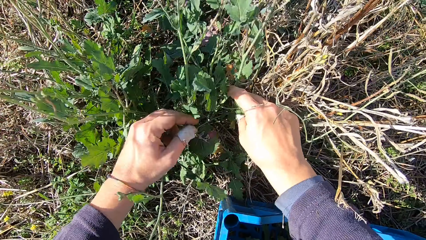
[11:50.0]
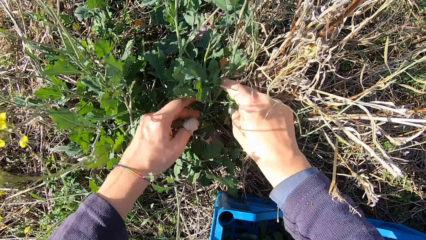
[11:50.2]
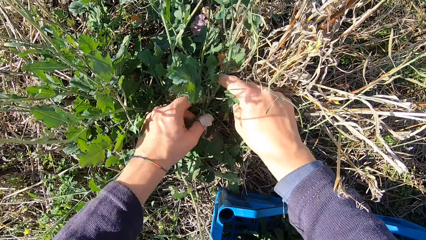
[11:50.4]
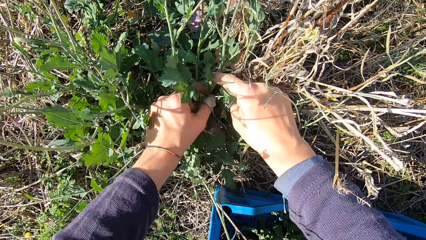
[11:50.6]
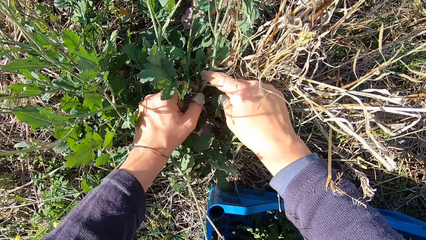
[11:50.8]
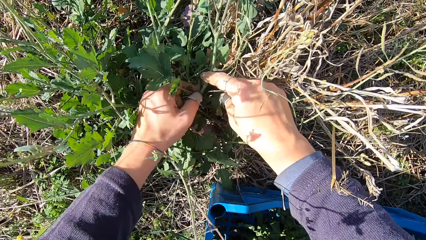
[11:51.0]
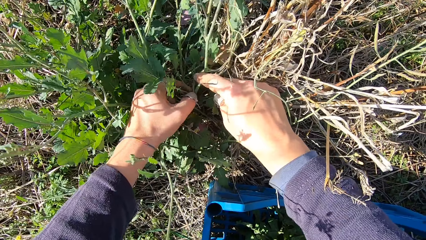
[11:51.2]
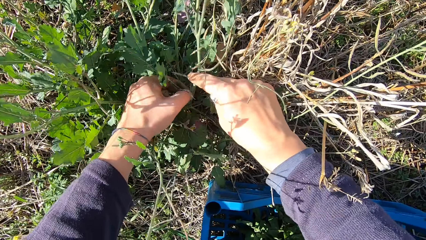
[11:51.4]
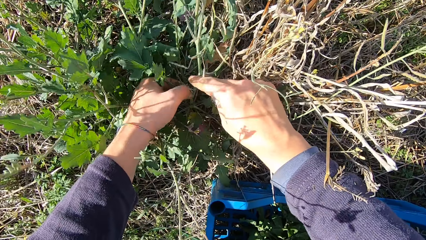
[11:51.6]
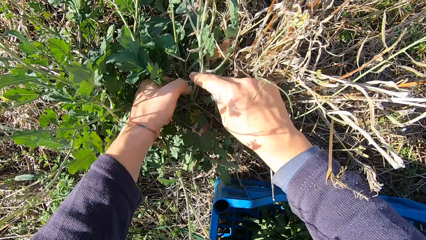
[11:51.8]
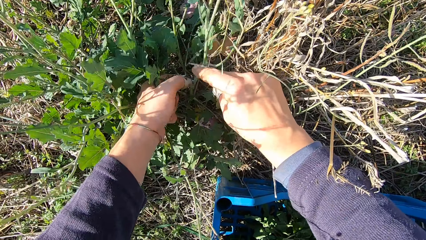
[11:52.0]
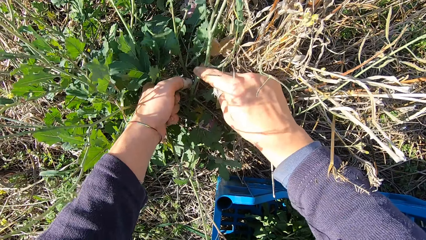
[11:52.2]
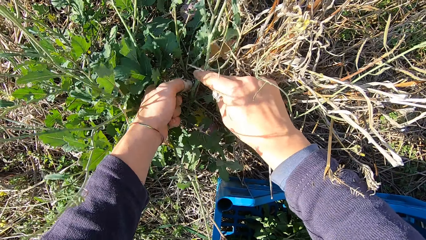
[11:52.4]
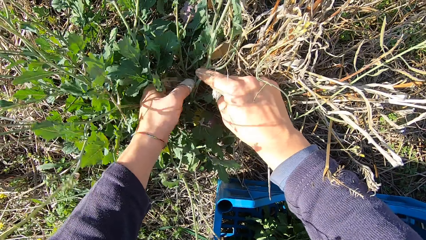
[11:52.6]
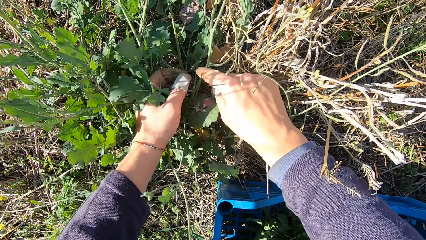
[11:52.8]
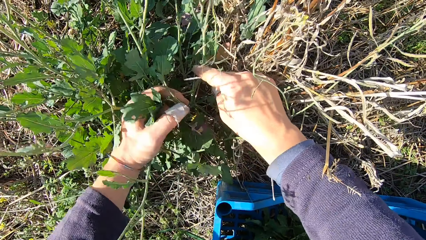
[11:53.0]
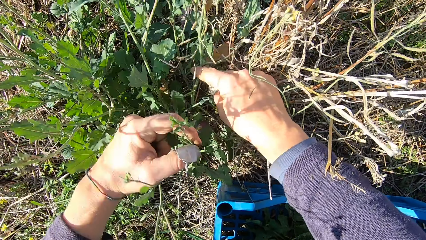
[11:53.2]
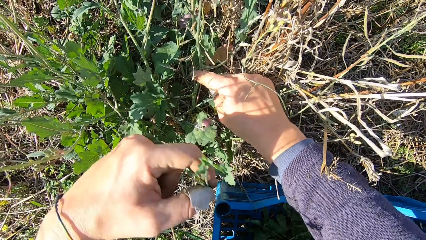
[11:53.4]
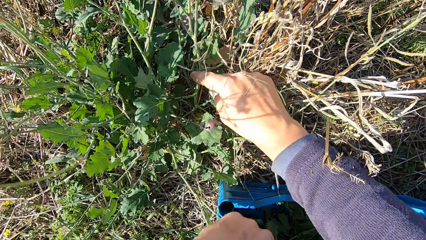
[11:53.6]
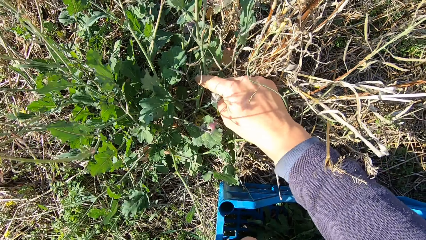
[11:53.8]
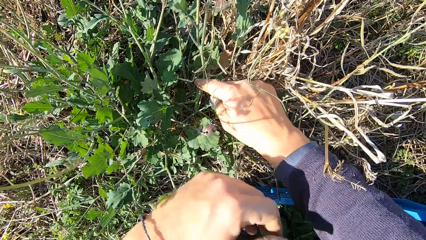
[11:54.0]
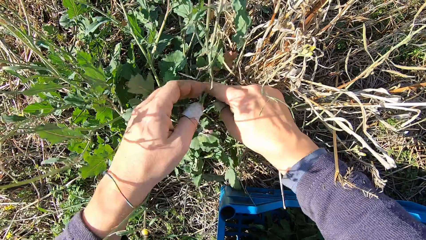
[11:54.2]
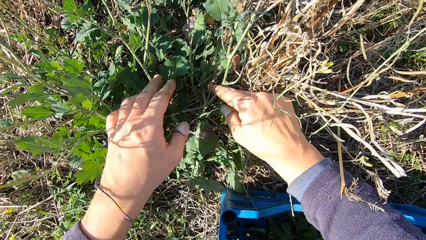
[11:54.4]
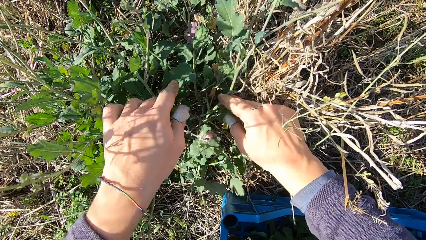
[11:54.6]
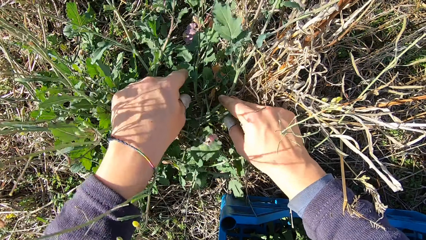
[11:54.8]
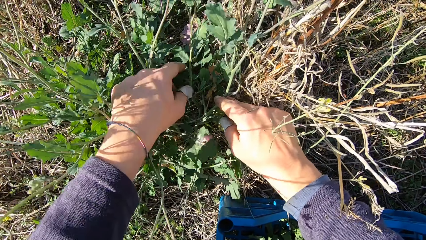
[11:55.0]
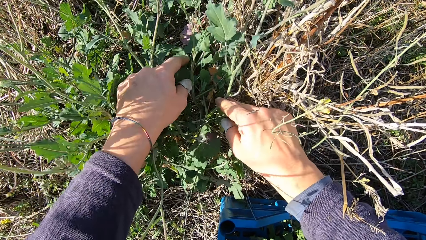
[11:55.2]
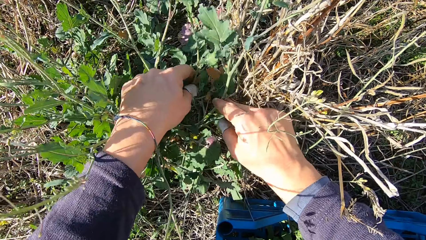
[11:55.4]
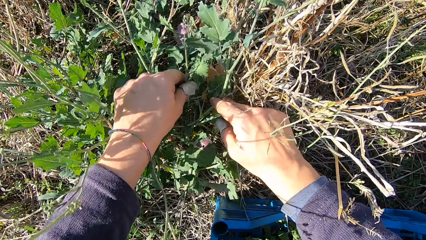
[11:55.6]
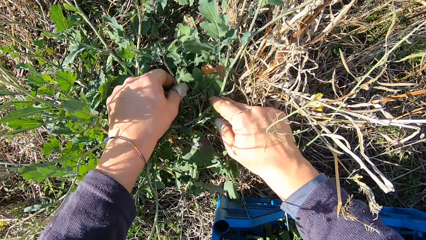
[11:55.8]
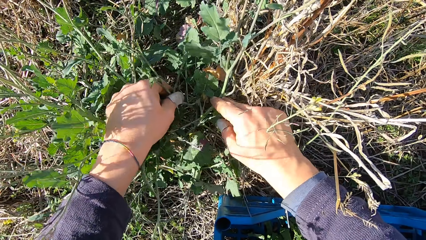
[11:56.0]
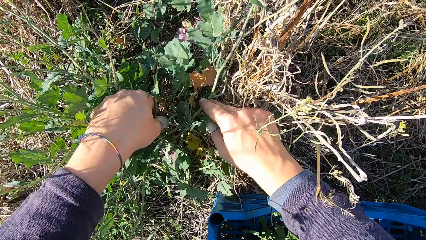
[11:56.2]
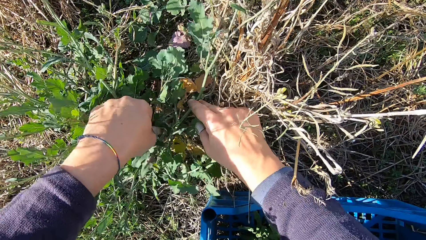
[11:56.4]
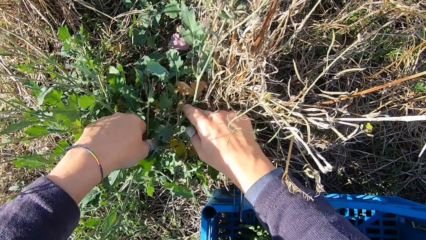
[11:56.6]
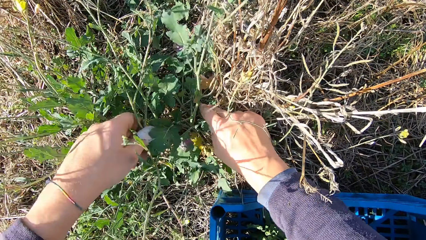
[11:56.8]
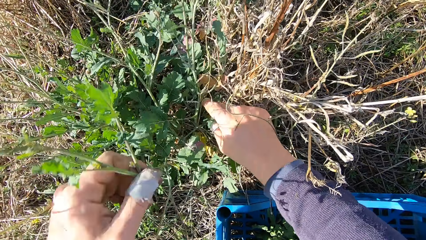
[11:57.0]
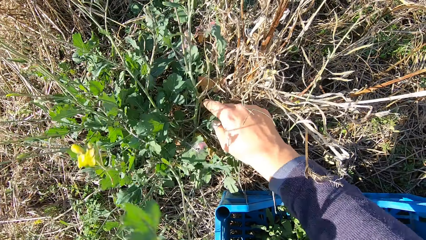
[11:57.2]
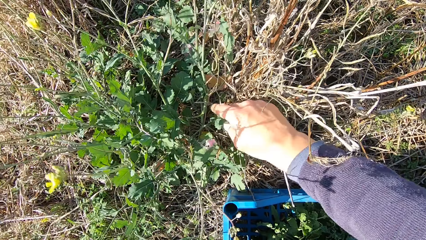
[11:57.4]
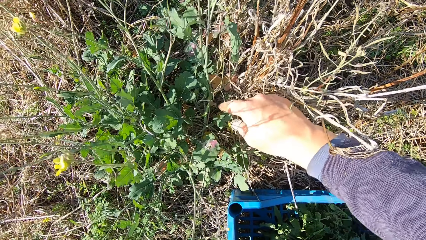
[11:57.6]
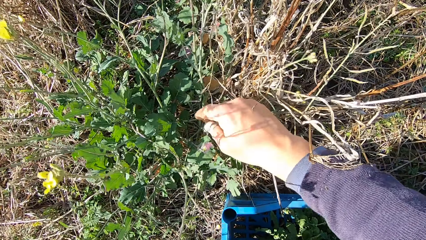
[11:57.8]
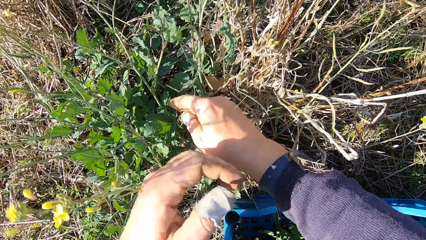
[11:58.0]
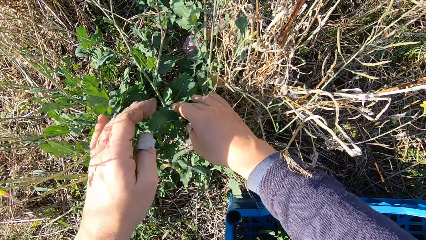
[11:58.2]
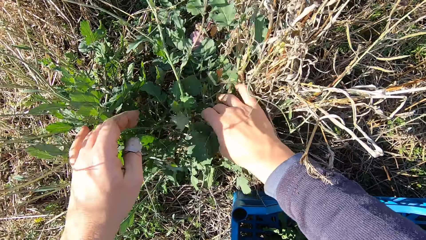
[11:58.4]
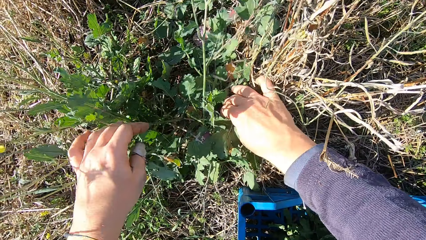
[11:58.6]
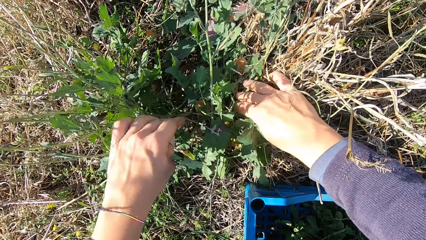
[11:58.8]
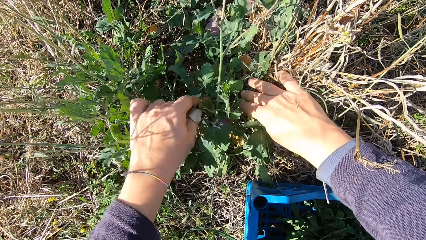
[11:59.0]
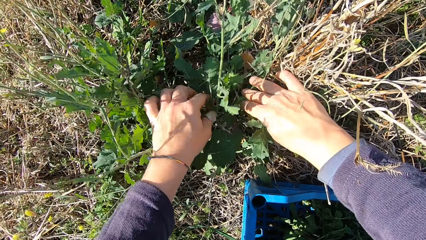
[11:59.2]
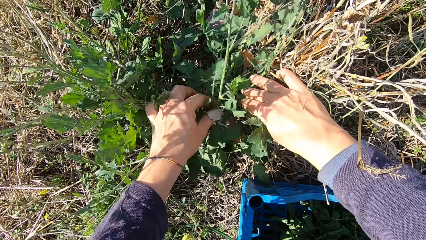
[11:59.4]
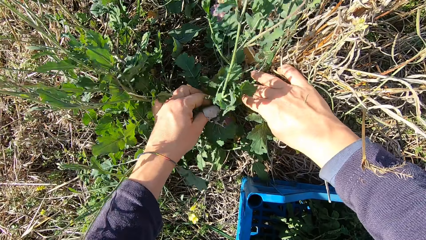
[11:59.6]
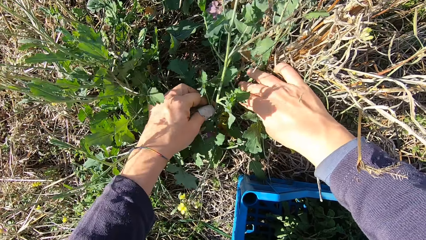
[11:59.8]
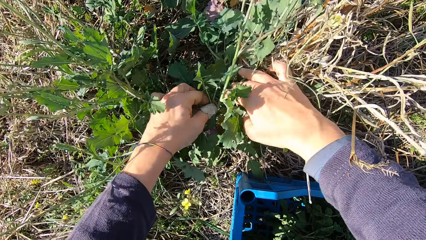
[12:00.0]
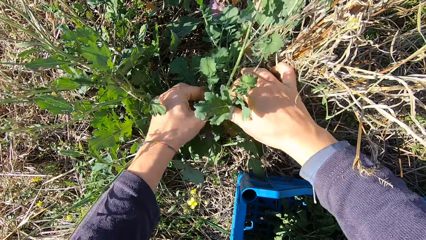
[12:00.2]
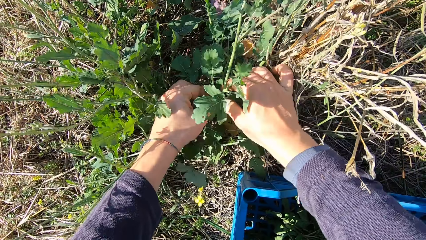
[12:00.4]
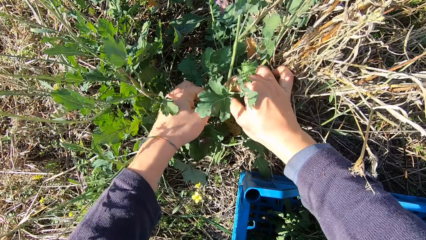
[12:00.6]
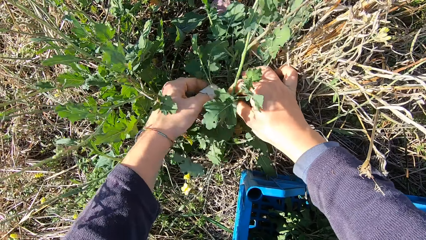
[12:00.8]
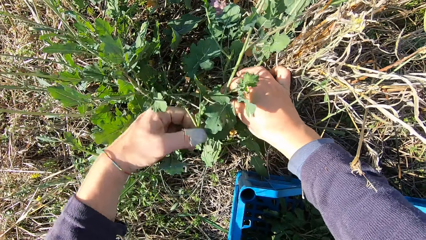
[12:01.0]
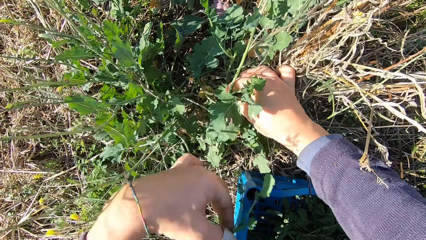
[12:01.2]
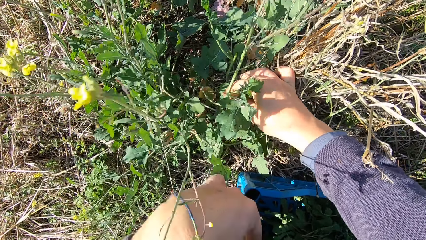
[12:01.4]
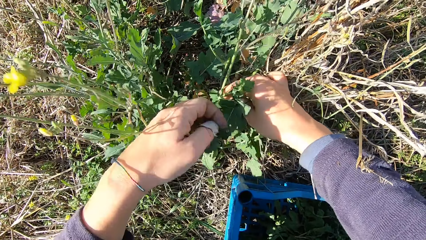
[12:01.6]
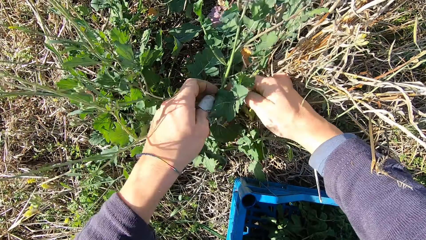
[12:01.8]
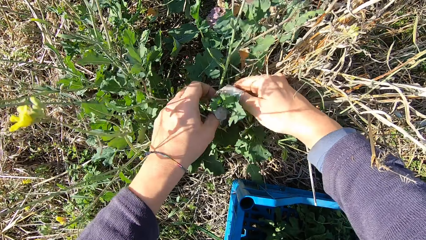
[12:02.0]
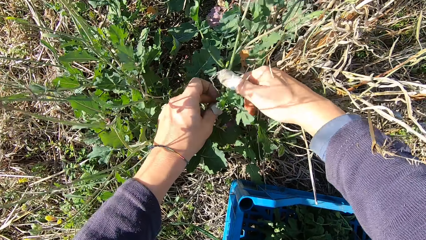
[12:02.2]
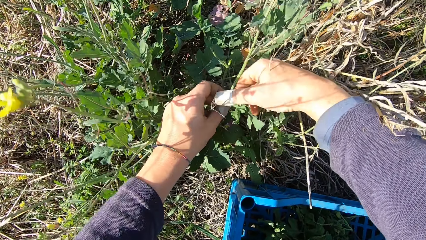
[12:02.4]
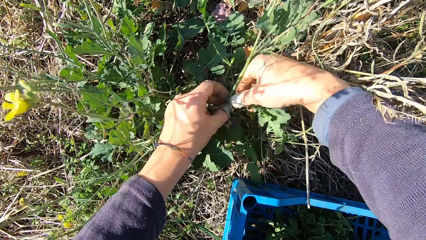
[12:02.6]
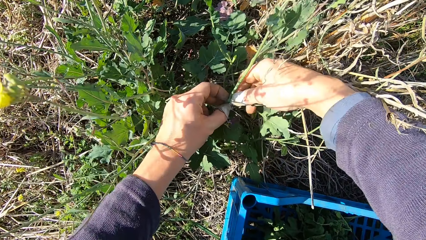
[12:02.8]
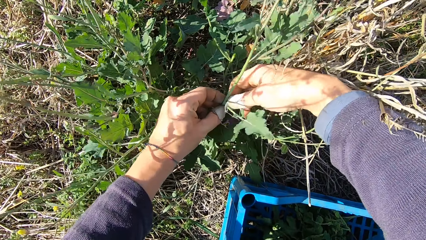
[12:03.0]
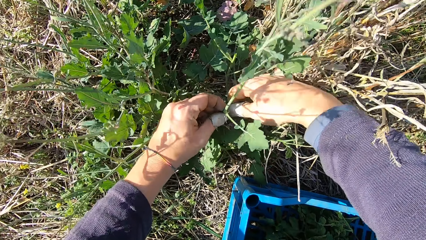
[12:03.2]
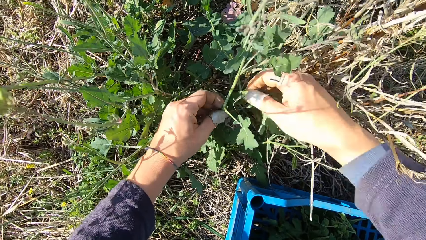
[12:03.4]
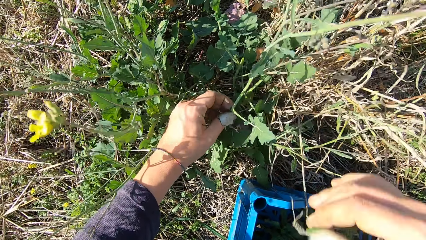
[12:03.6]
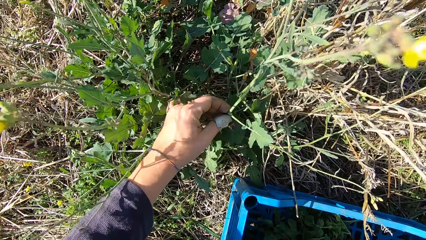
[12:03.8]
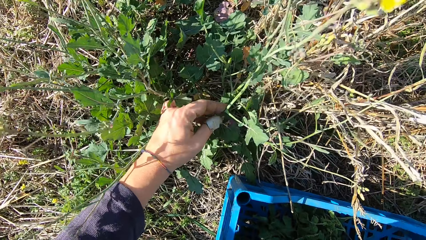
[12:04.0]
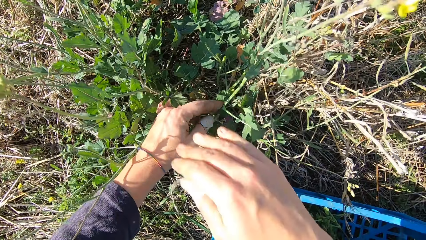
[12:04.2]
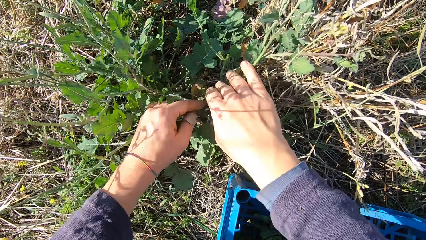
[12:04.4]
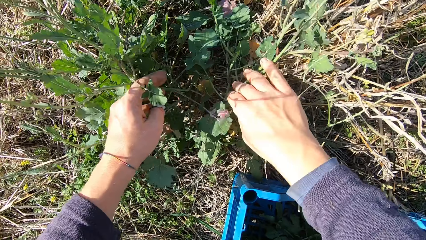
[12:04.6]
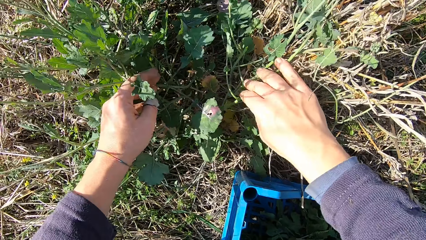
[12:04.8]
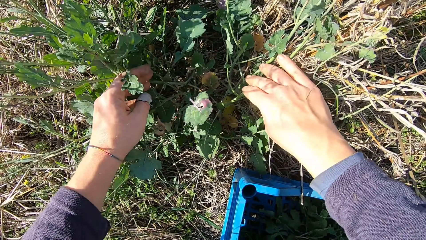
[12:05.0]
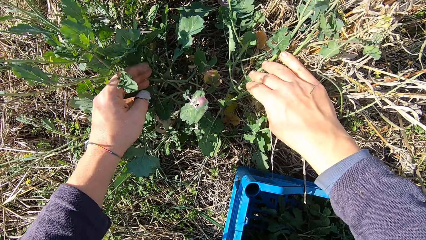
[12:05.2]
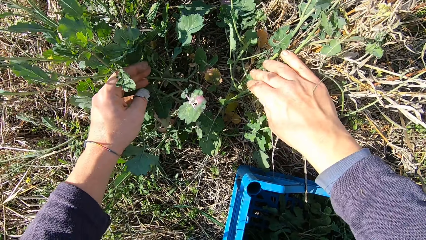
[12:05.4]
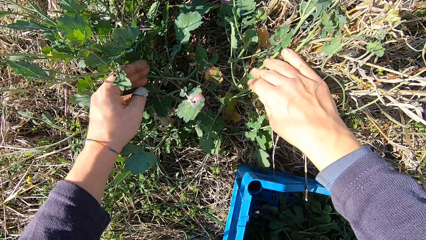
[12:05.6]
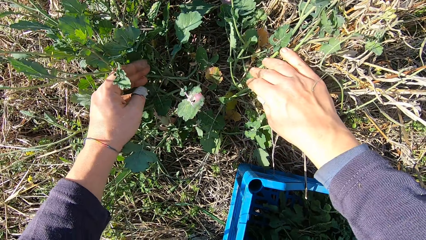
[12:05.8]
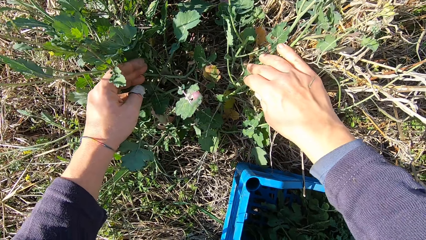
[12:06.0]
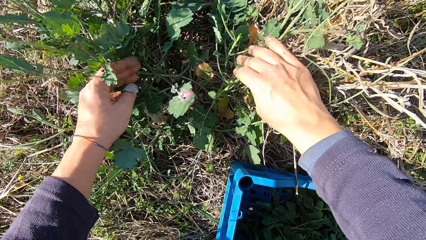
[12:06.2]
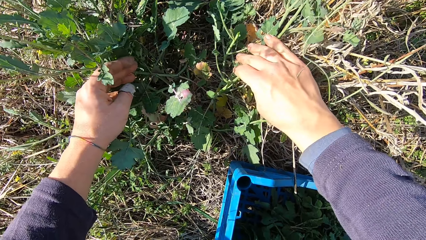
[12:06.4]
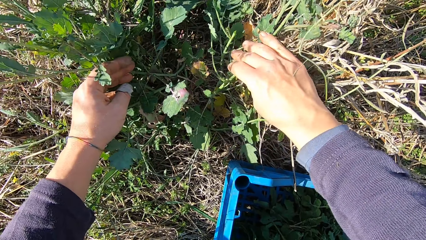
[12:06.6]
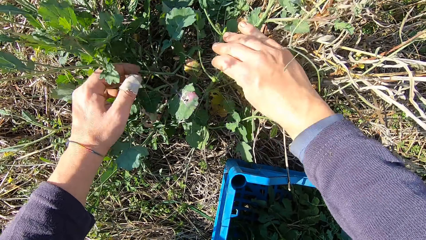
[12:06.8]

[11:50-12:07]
The camera wearer cuts a stem from the plant with his hand. He picks a dandelion plant. He drops the stem in the basket. He handles the dandelion plant. He picks the dandelion plant. He cuts a stem from the plant with his hand. He drops the stem in the basket. He handles the dandelion plant. He cuts a stem from the plant with his hand. He picks the dandelion plant. He drops the stem in the basket. He cuts a stem from the plant with his hand. He picks the dandelion plant. He drops the stem in the basket. He handles the dandelion plant.
